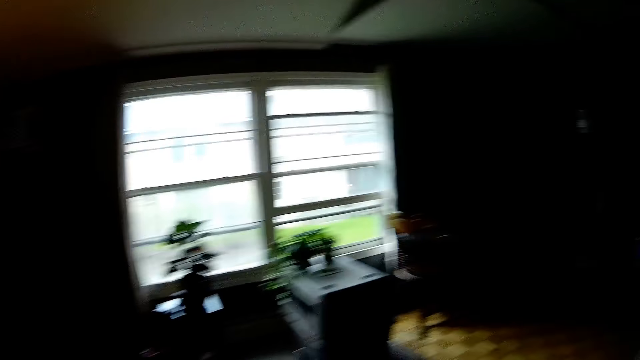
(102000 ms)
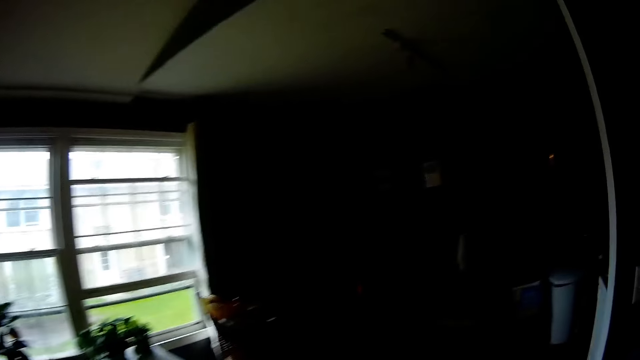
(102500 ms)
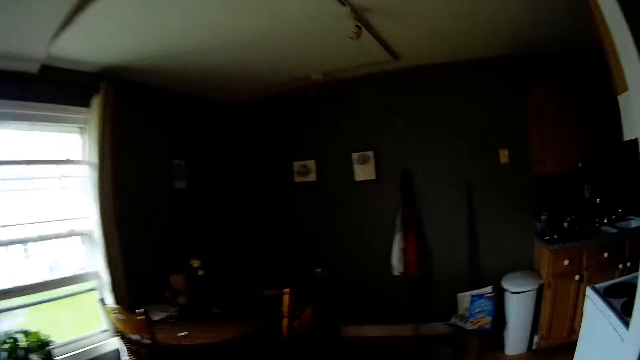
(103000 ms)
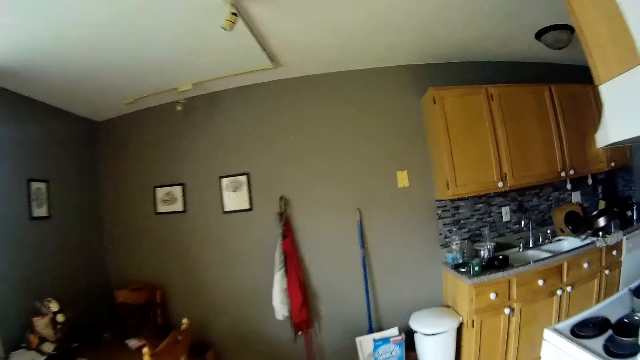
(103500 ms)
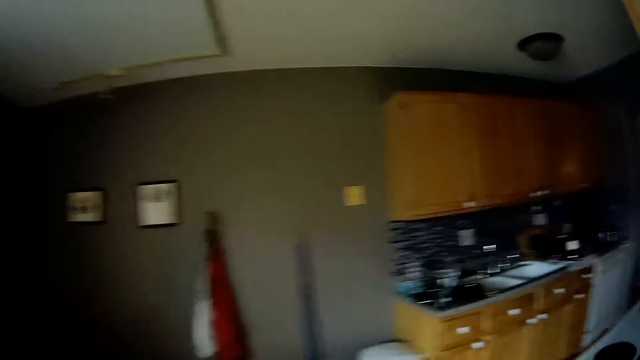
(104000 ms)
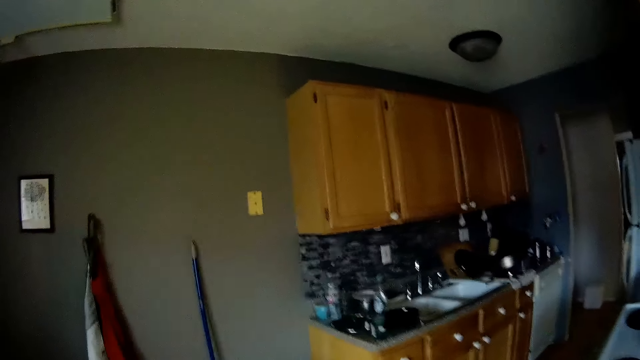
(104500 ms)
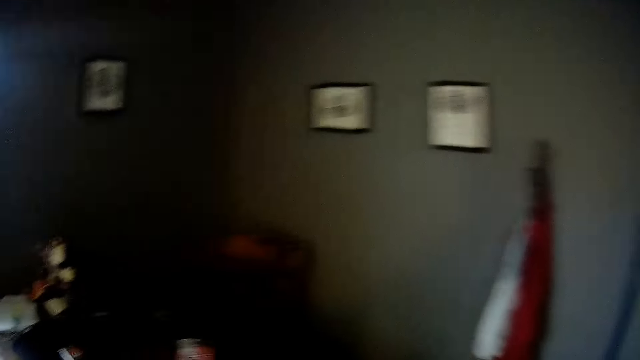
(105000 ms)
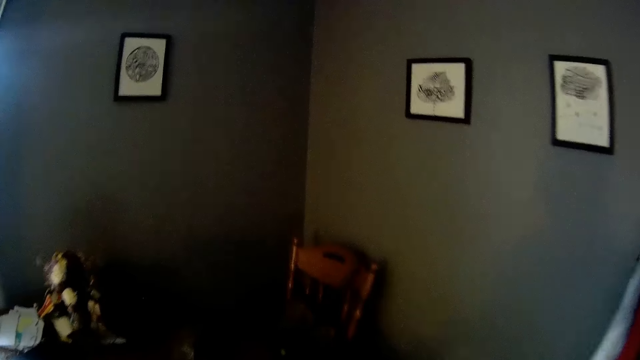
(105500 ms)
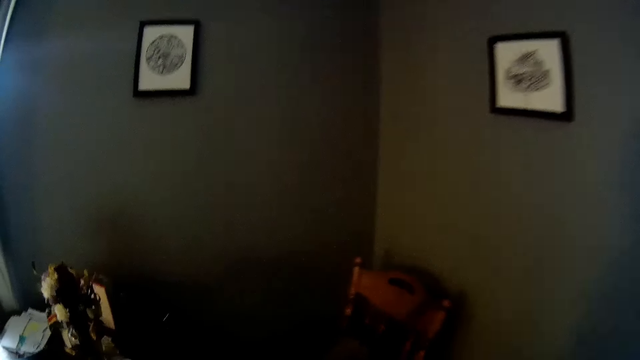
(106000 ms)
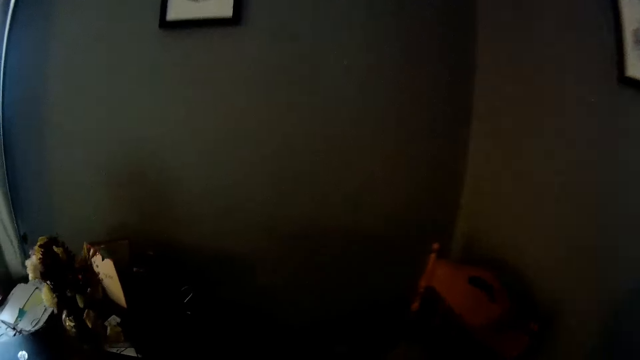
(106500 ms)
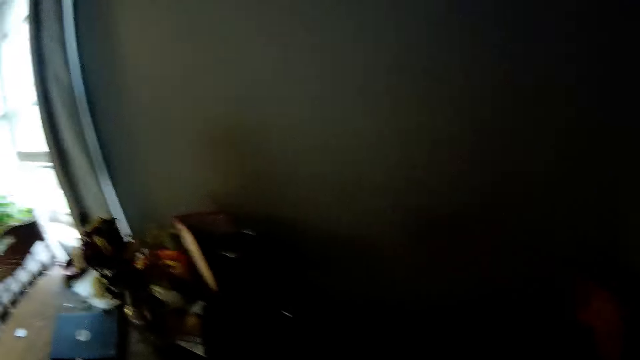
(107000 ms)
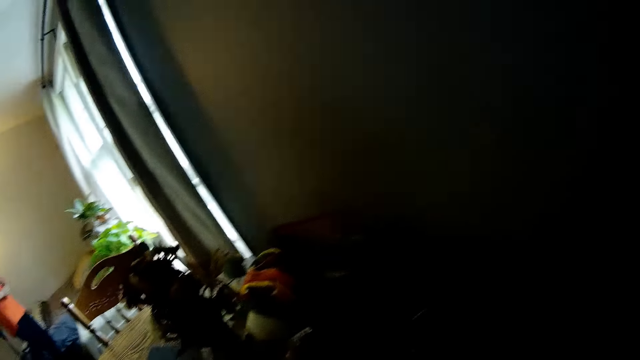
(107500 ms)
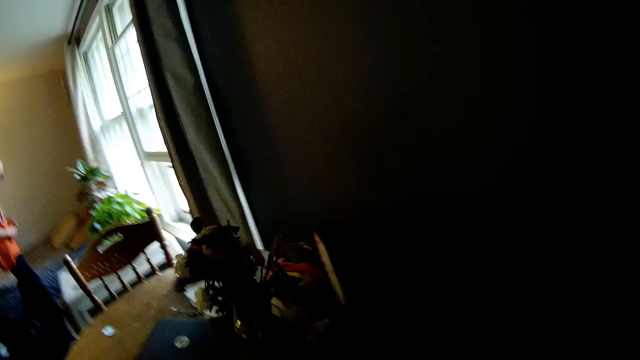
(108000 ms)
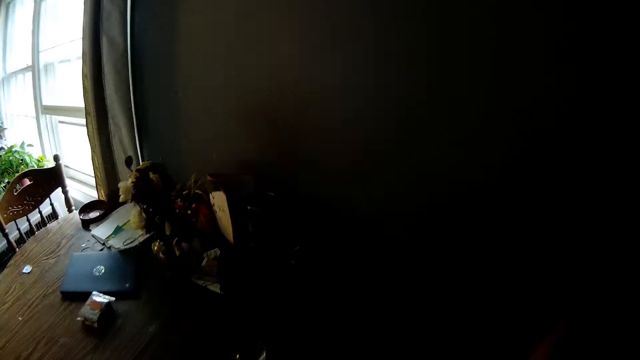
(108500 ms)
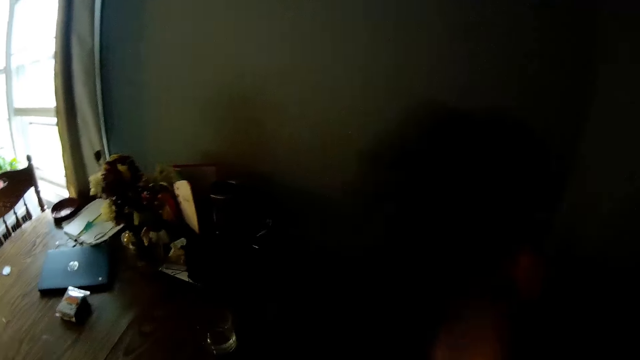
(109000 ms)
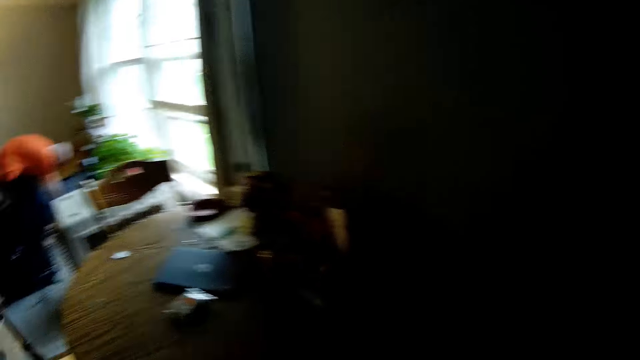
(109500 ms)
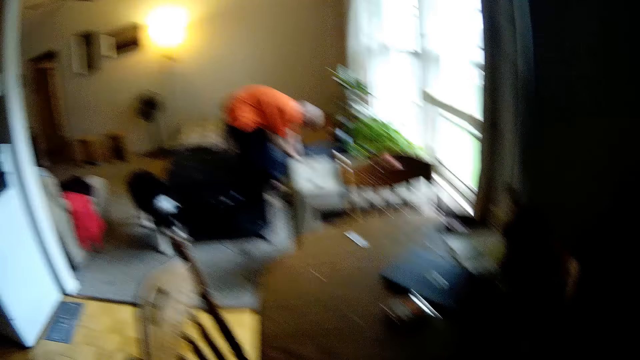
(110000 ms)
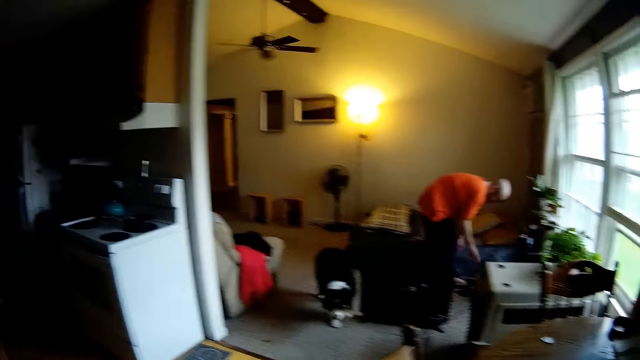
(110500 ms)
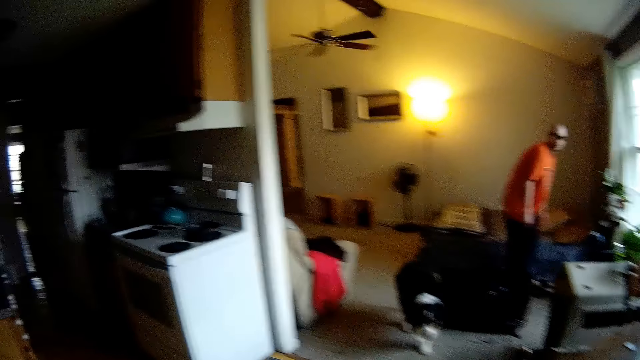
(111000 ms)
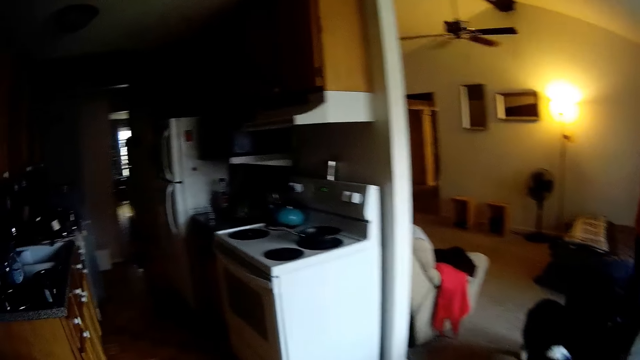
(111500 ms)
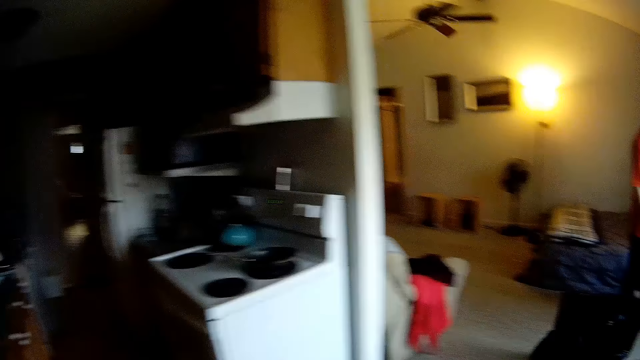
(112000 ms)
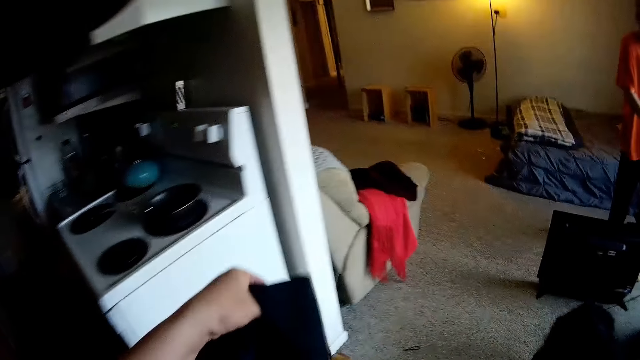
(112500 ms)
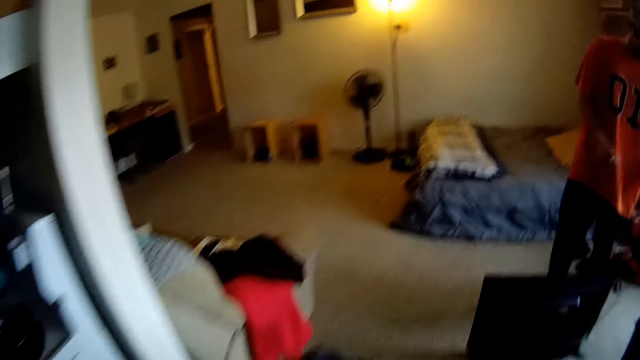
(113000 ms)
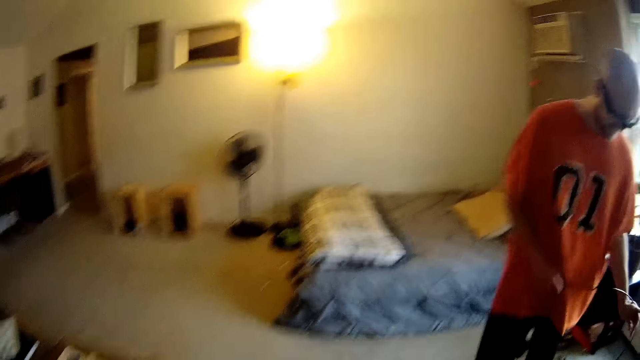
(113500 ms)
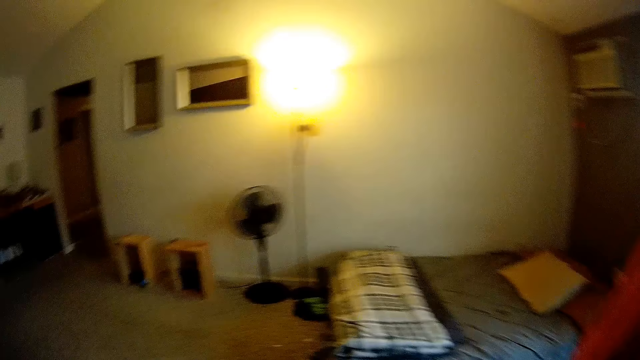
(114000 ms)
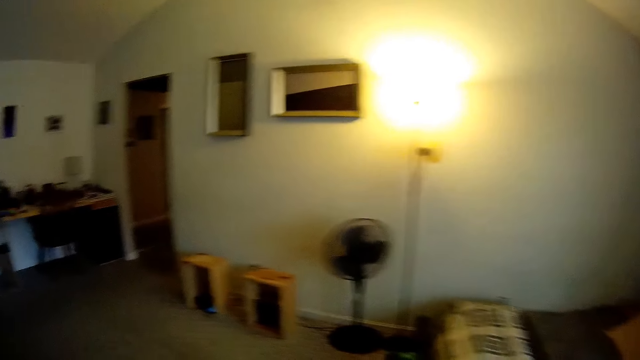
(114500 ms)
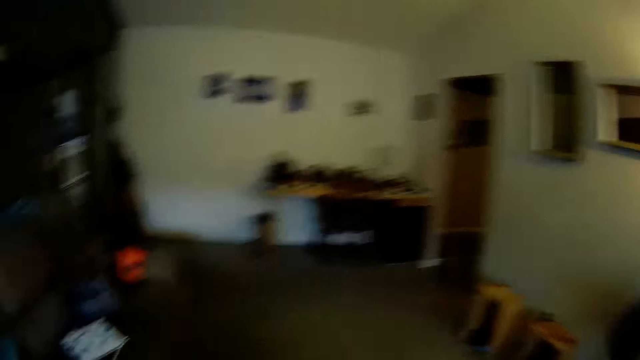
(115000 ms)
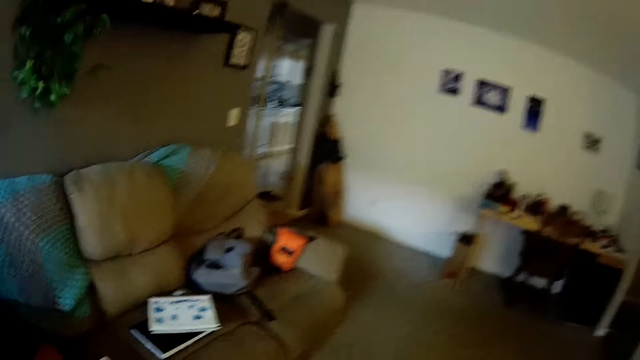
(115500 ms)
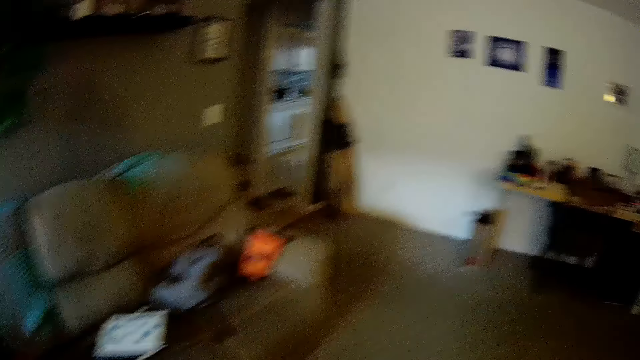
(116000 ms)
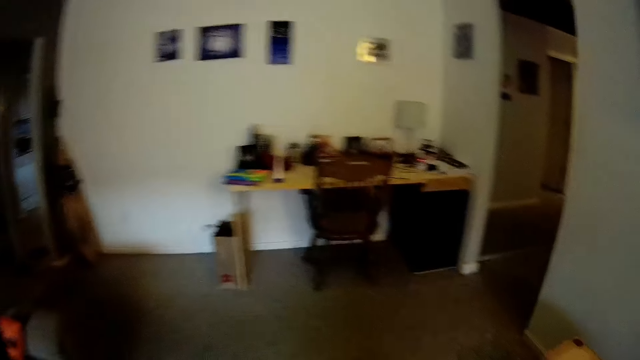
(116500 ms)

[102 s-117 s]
The camera wearer converses with a man. She picks up a black cloth or bag from a dining chair with her right hand. The man stands up. The camera wearer talks to the man. A dog walks towards the camera wearer. The camera wearer walks towards the mirror. She holds the black cloth or bag with her left hand. She talks to the man.

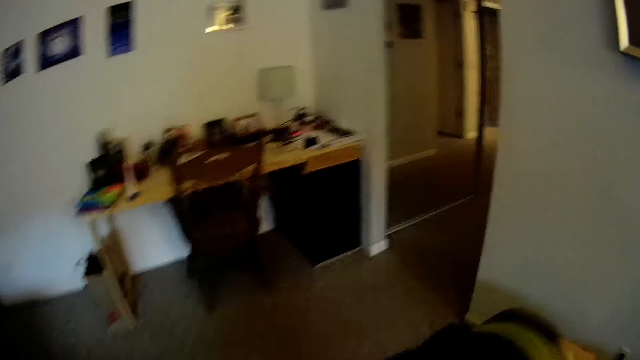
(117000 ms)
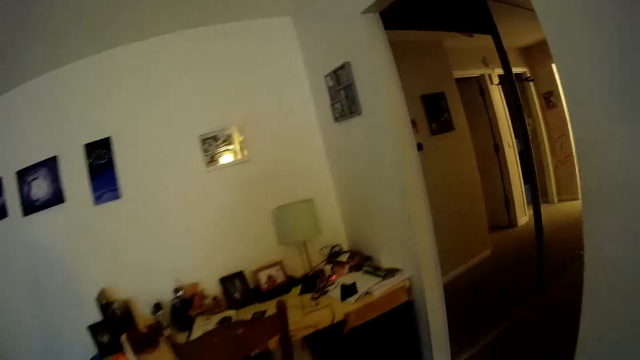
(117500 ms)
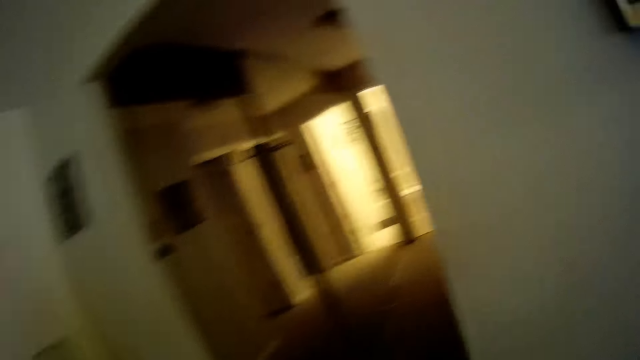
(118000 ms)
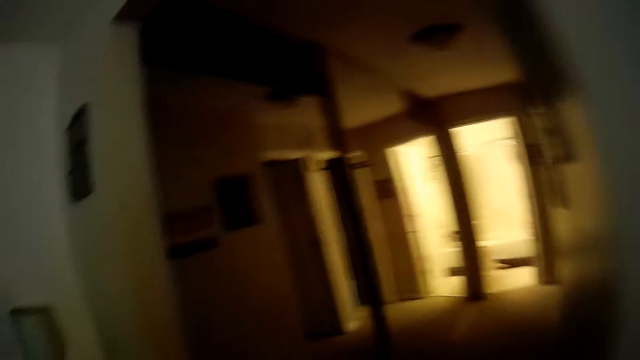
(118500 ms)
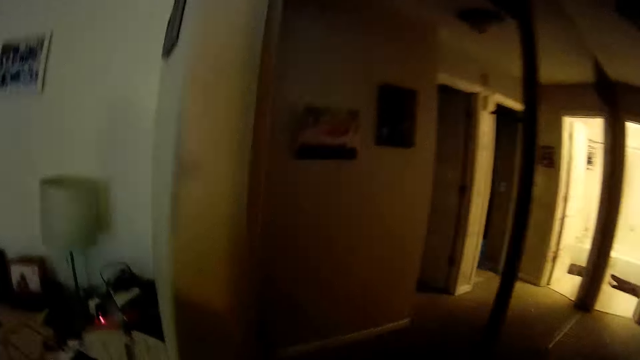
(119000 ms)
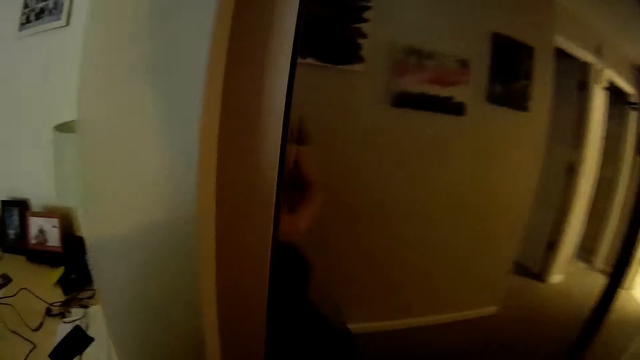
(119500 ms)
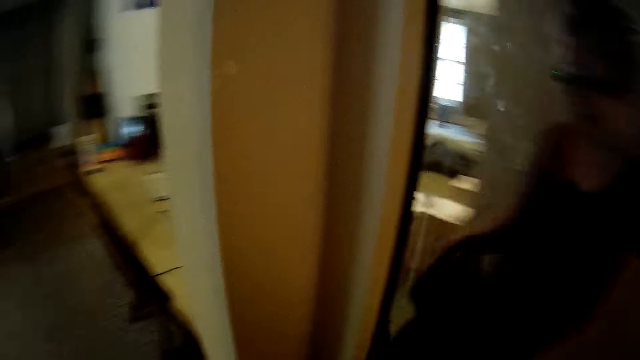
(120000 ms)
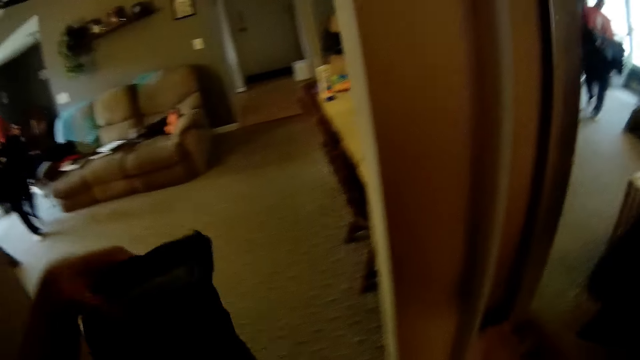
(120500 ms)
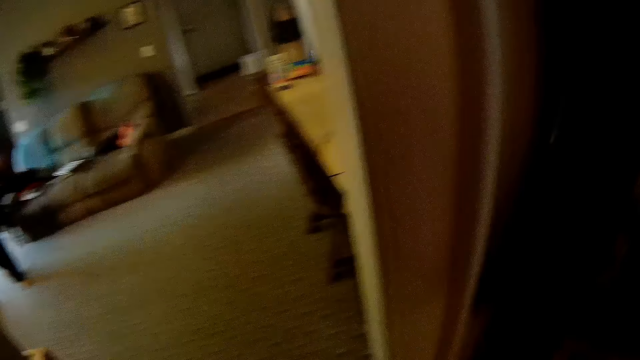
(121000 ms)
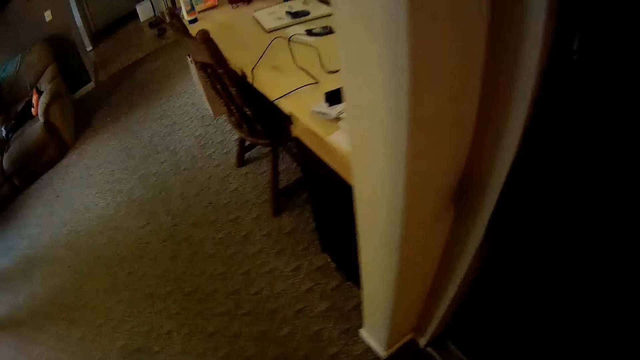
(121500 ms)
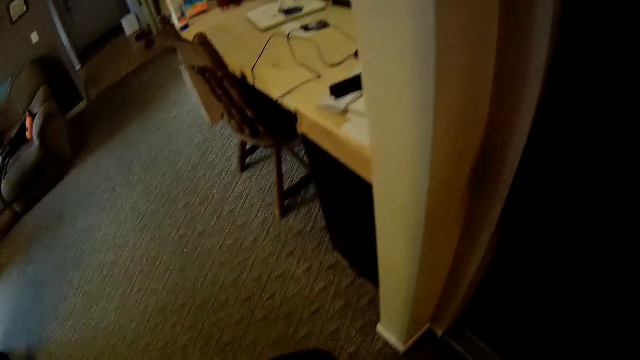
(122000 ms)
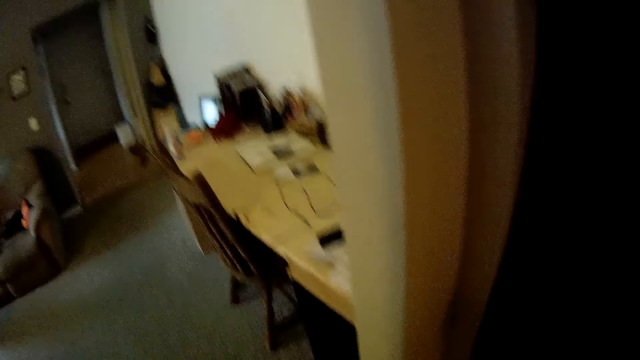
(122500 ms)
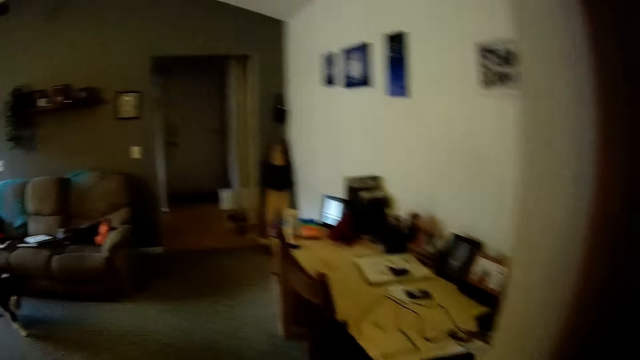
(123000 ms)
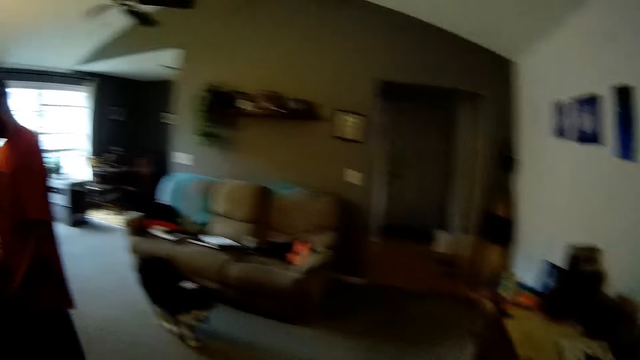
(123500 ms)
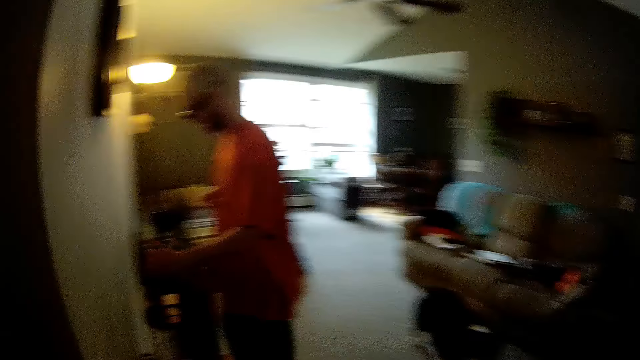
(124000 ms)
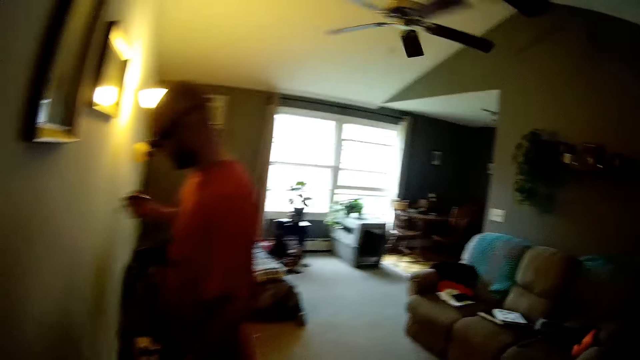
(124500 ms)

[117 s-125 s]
The camera wearer walks towards the mirror. She closes a sliding door with her right hand. She inspects the bag. A man walks towards the camera wearer and talks to the camera wearer. The man holds a wire with both hands and moves the TV's cable.
